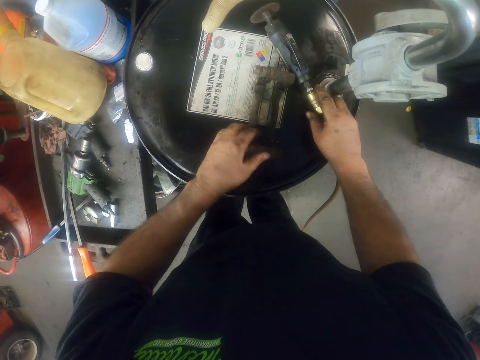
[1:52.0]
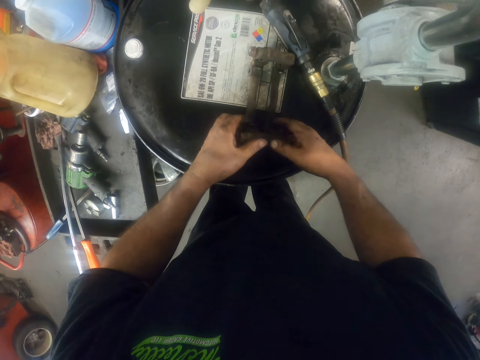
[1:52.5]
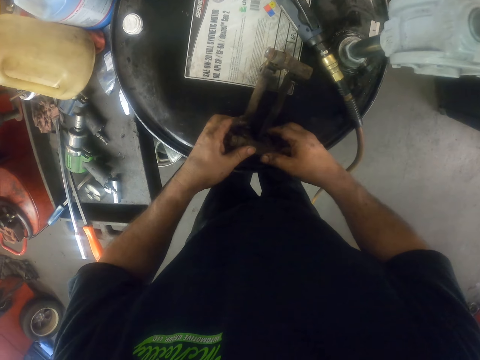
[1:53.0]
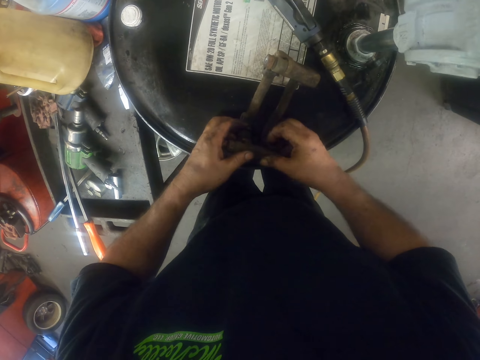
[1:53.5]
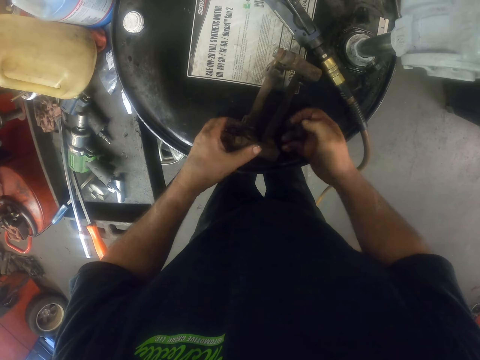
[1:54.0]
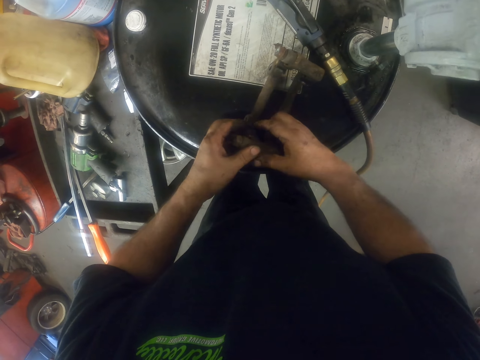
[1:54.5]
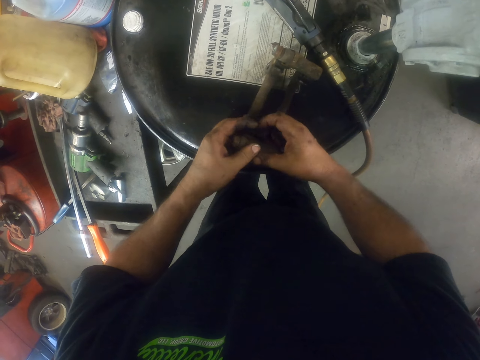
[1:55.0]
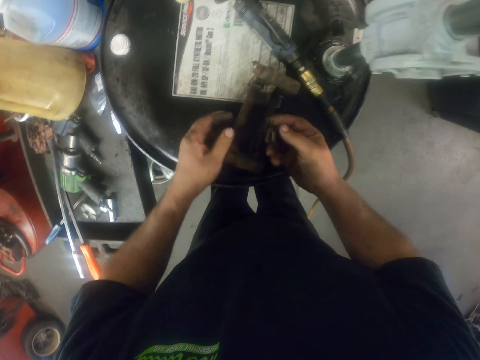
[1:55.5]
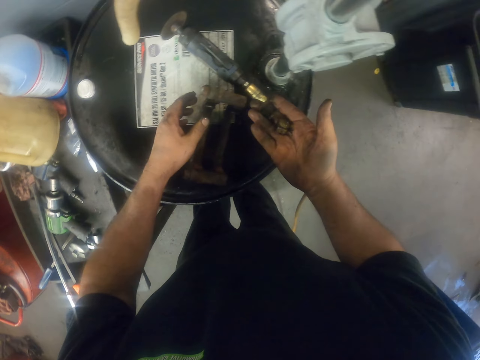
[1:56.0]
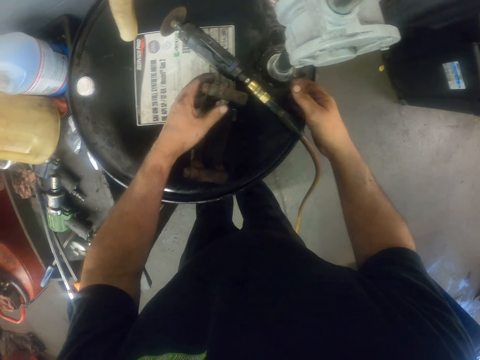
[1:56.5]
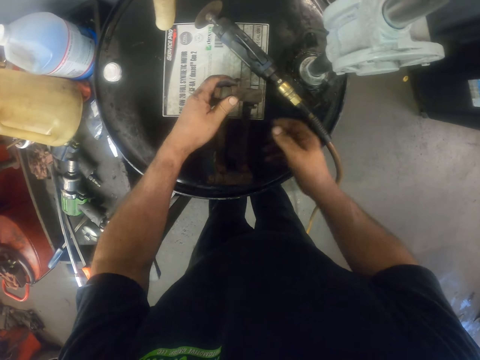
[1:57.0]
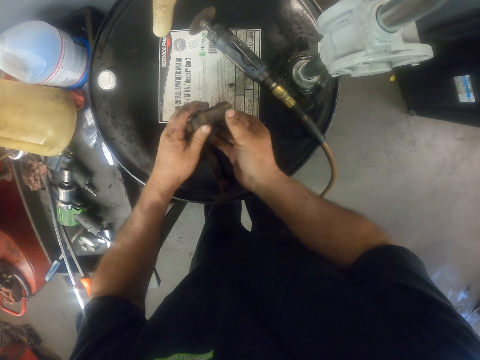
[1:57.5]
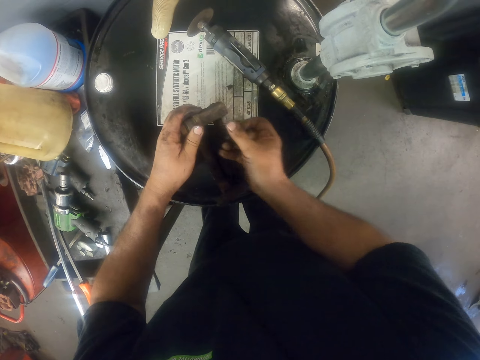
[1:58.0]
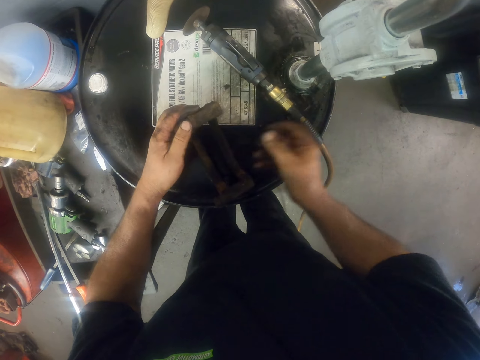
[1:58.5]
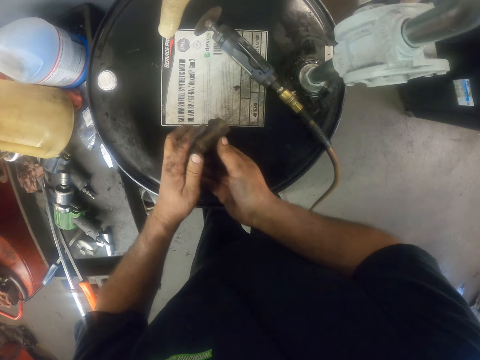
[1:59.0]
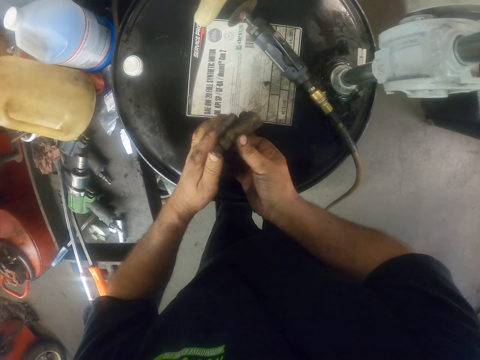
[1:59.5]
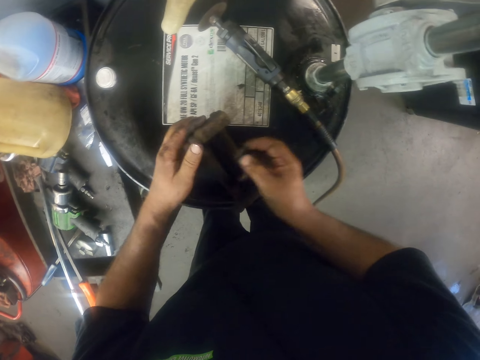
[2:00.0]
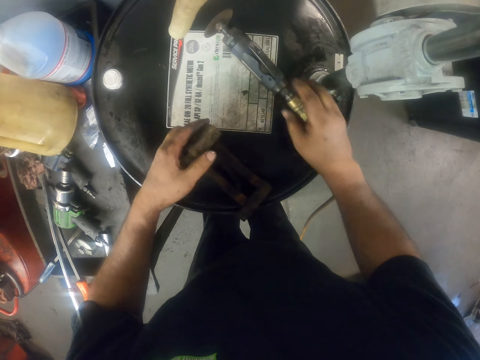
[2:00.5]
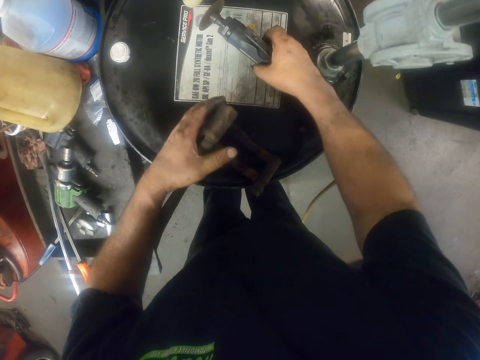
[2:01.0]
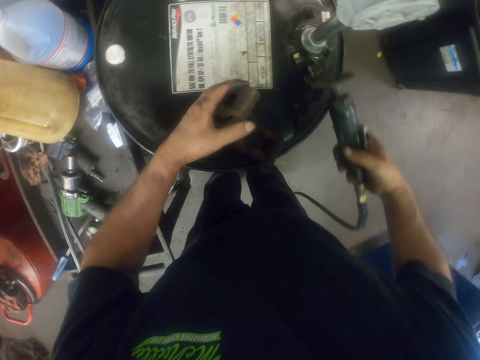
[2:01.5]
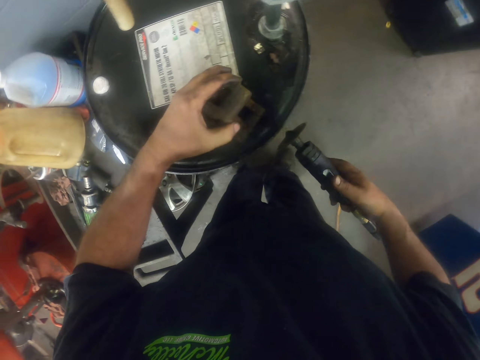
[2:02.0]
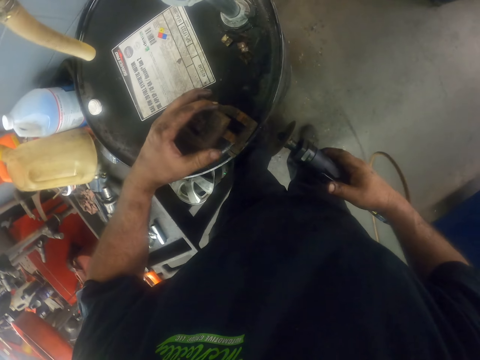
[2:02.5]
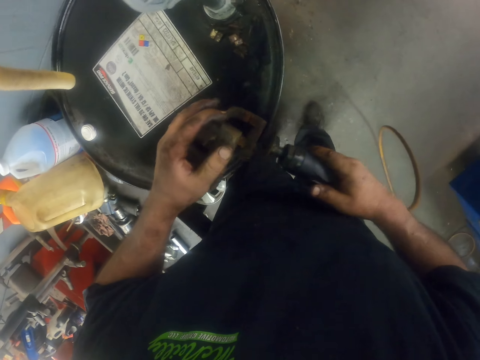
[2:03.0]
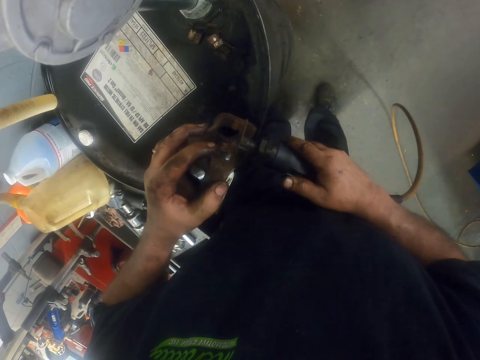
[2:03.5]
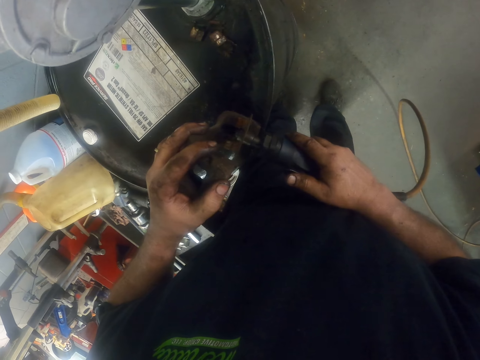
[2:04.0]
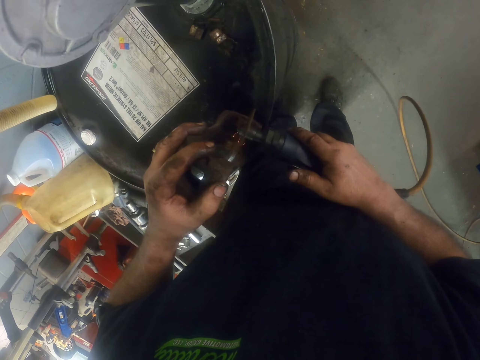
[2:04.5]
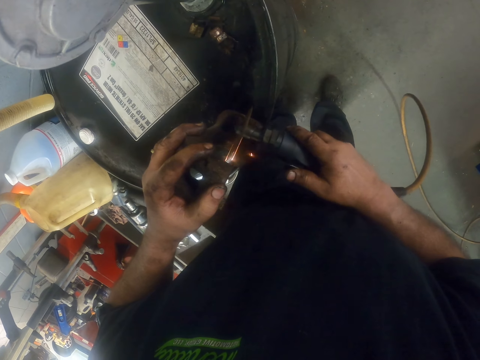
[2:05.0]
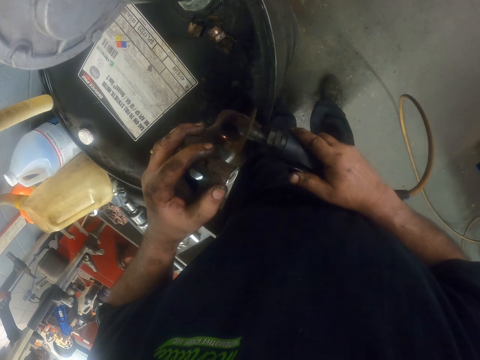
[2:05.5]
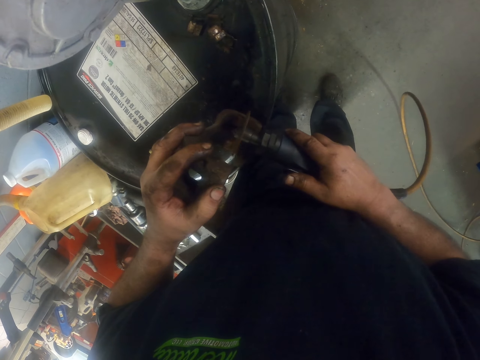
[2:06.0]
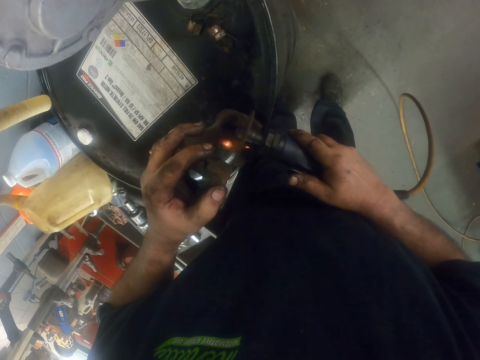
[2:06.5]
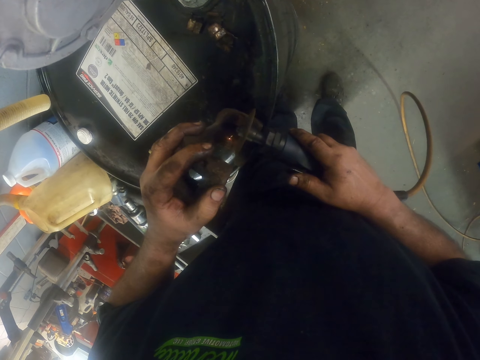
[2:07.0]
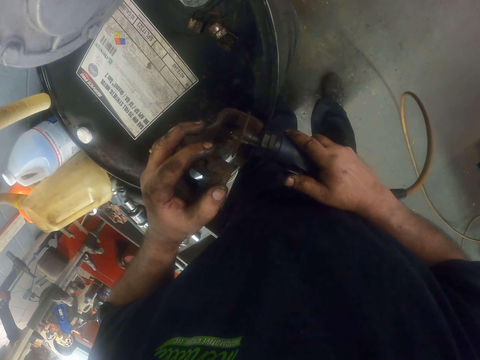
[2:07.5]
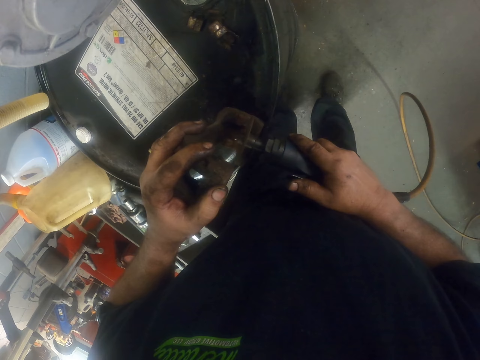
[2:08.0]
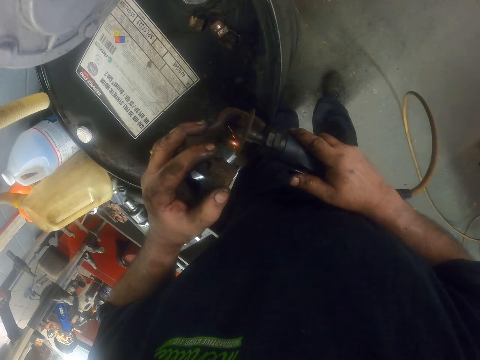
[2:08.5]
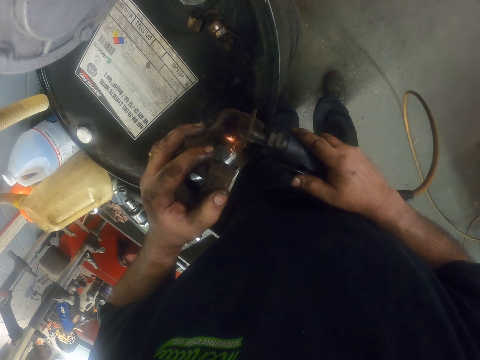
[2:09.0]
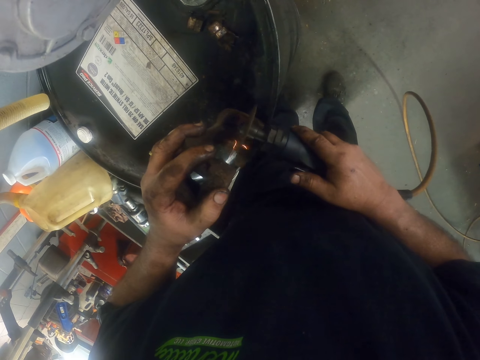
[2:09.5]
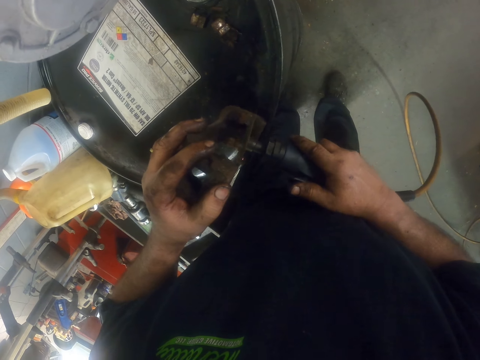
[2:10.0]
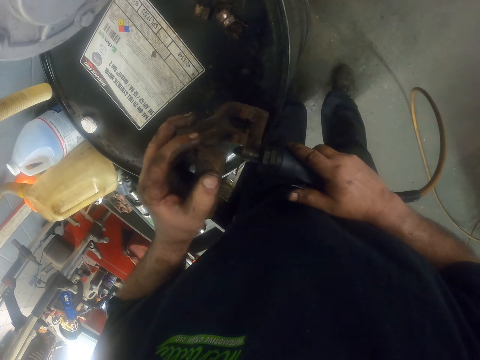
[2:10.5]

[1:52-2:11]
The camera wearer puts down an air cutter machine. They remove something from the caliper assembly. They pick up a mini grinder. They use the grinder. They smoothen a caliper assembly part.

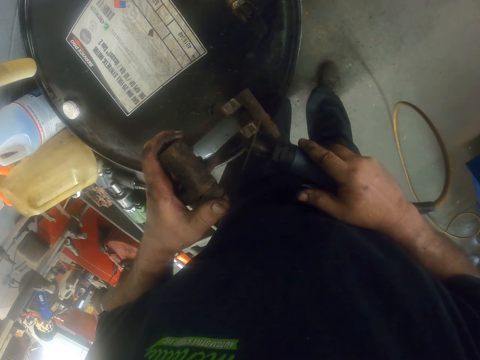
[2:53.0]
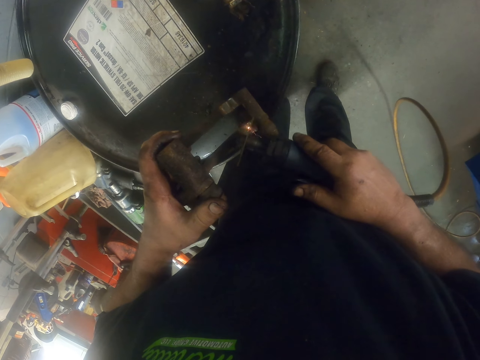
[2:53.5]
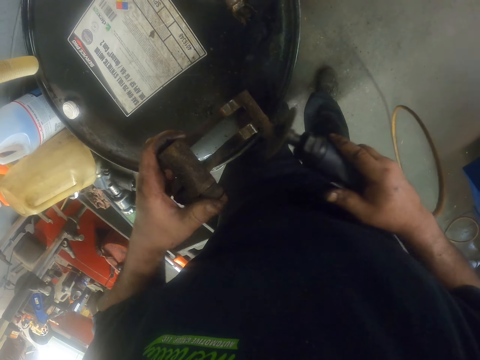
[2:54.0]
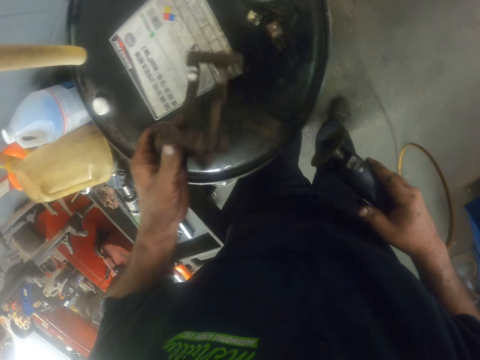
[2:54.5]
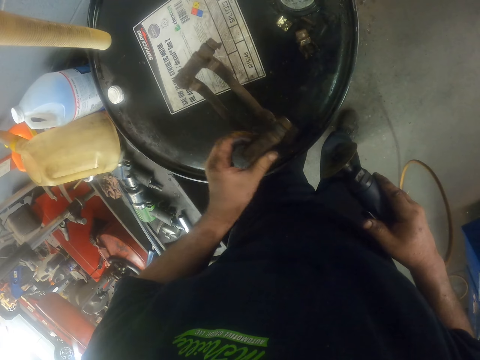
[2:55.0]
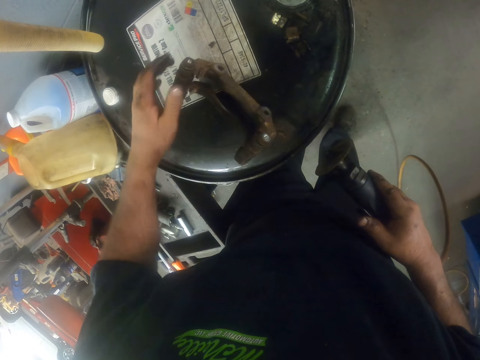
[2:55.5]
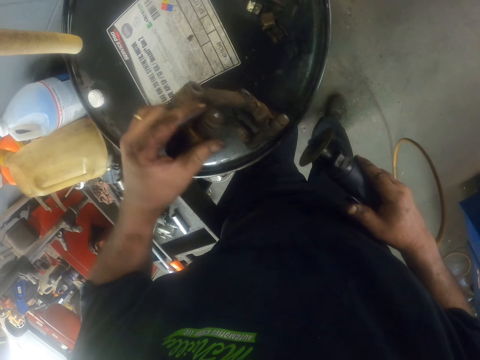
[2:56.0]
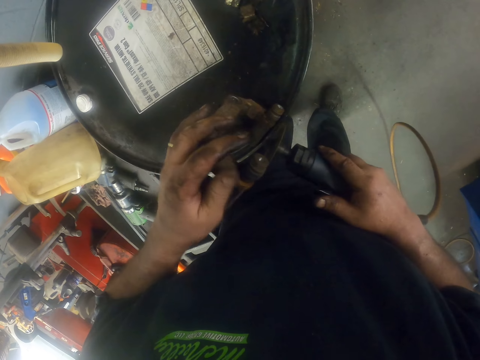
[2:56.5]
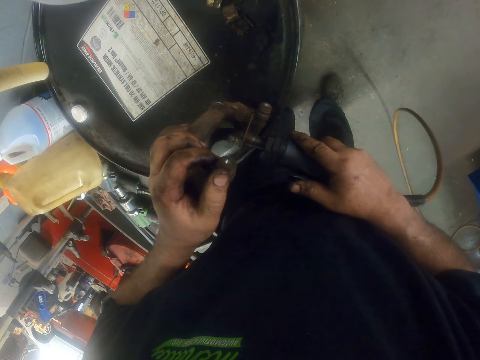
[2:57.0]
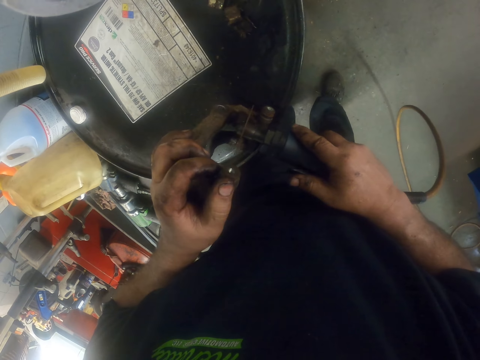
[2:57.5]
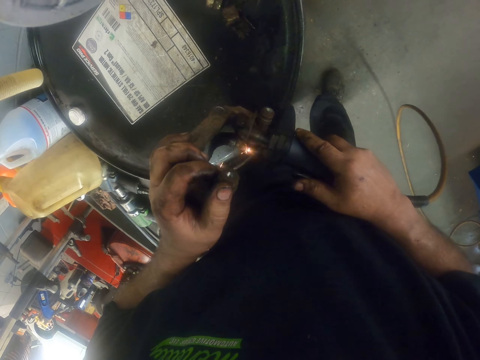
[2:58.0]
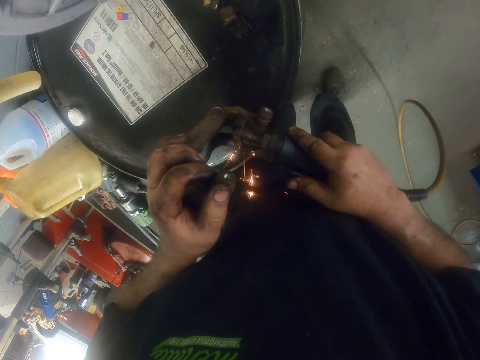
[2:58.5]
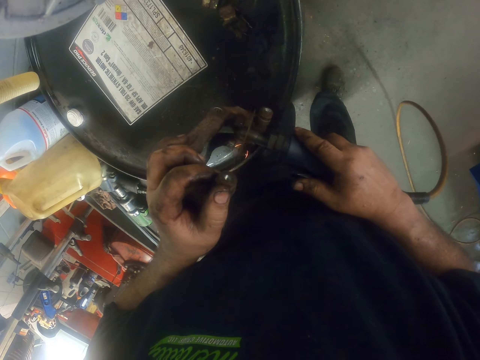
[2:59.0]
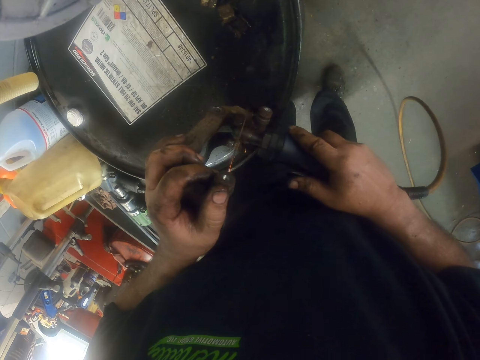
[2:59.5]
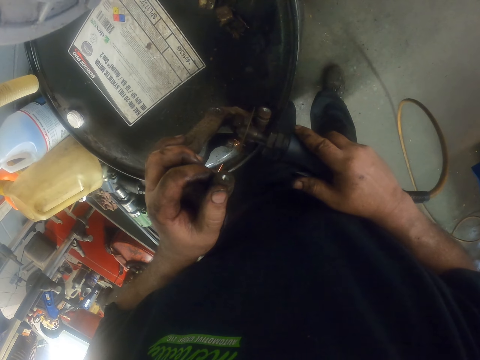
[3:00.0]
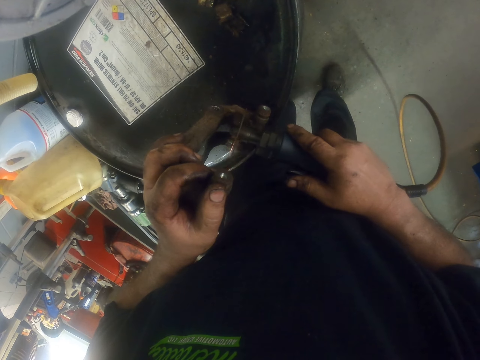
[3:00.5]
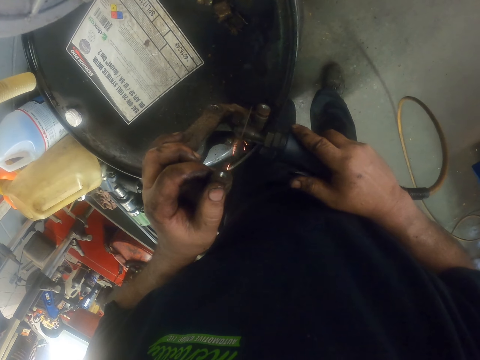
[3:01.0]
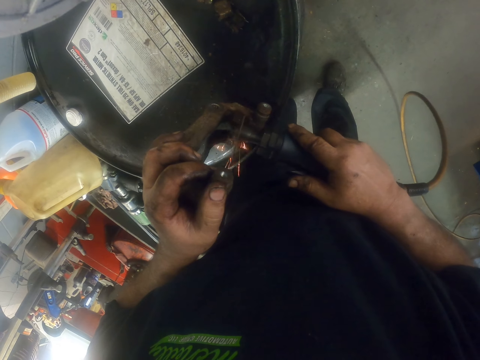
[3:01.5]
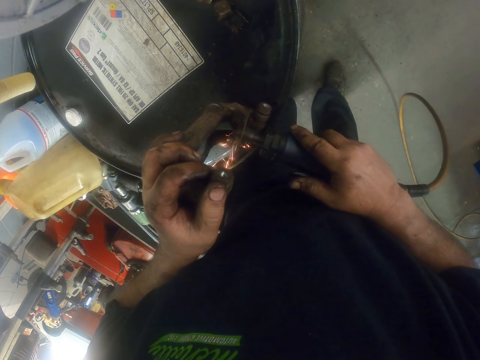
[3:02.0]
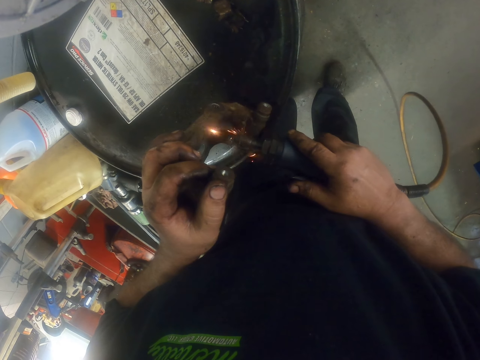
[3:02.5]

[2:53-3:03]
The camera wearer turns something. They use the grinder.
